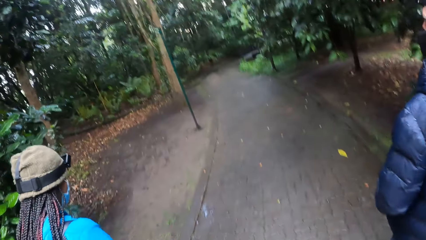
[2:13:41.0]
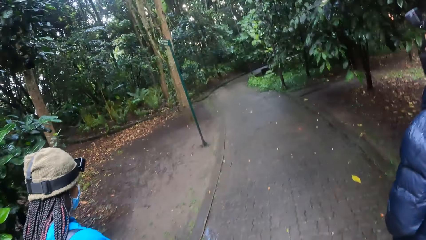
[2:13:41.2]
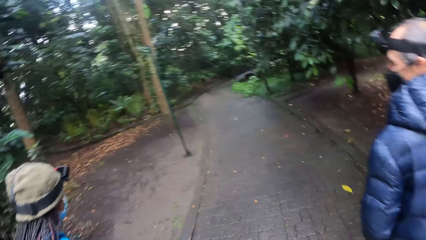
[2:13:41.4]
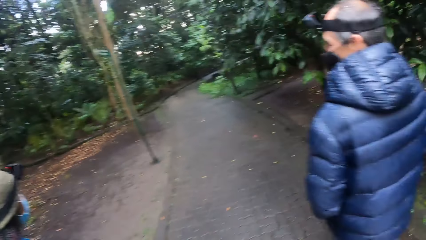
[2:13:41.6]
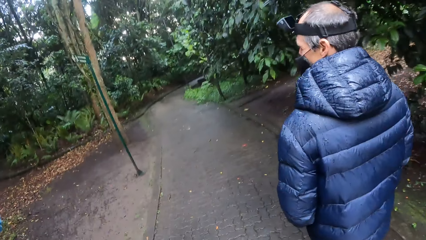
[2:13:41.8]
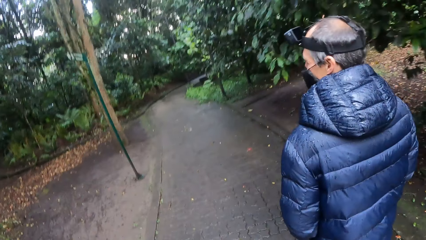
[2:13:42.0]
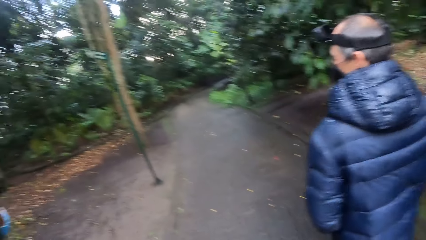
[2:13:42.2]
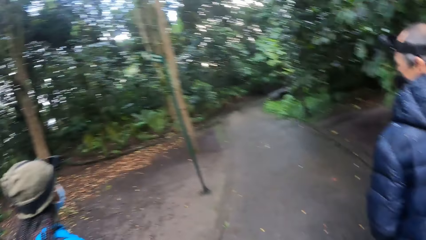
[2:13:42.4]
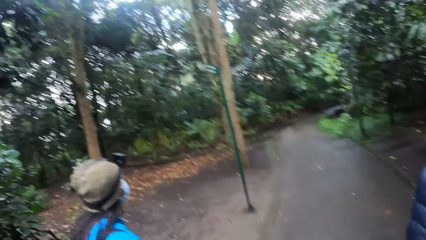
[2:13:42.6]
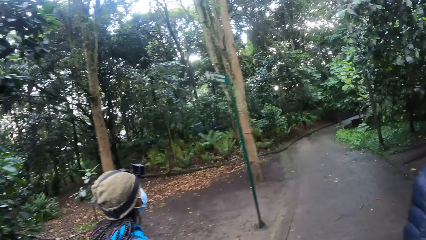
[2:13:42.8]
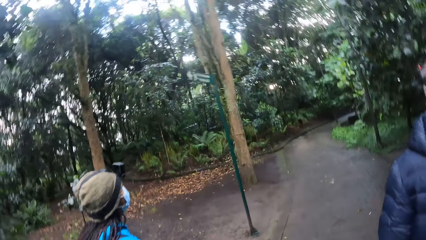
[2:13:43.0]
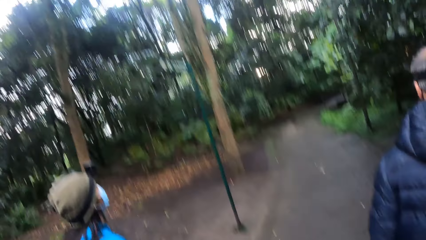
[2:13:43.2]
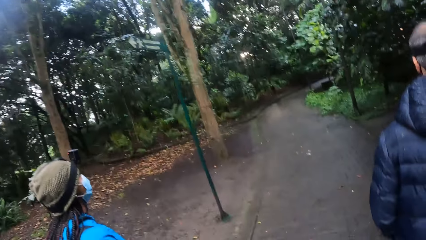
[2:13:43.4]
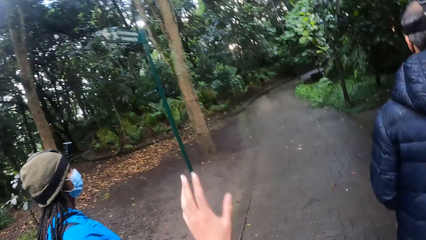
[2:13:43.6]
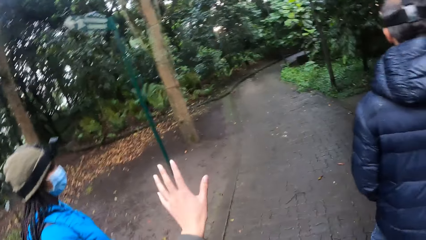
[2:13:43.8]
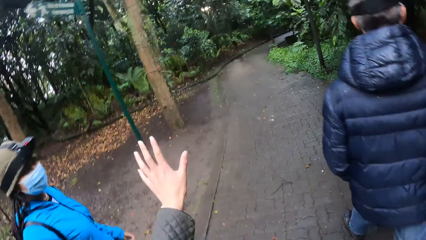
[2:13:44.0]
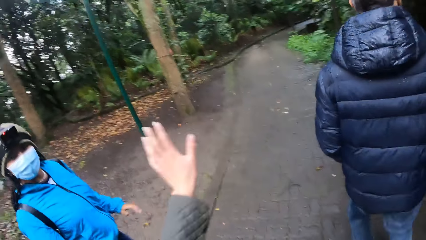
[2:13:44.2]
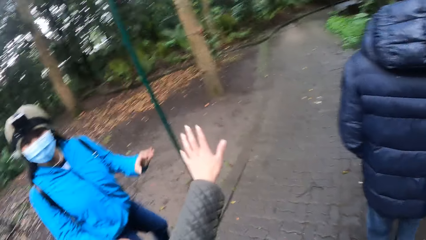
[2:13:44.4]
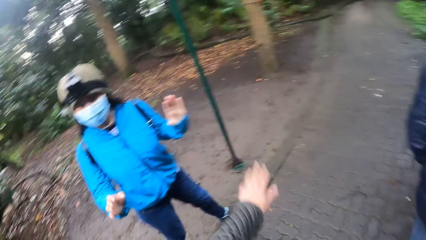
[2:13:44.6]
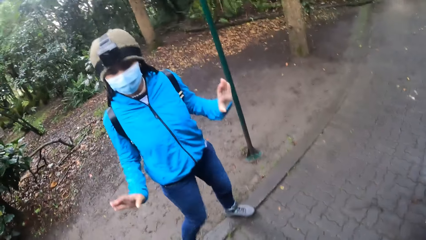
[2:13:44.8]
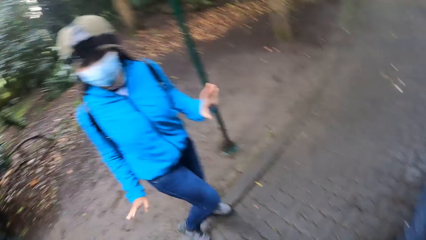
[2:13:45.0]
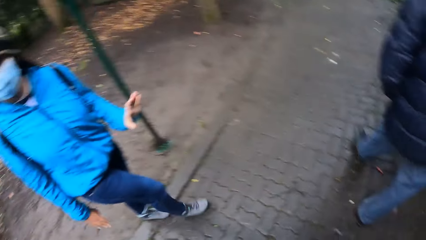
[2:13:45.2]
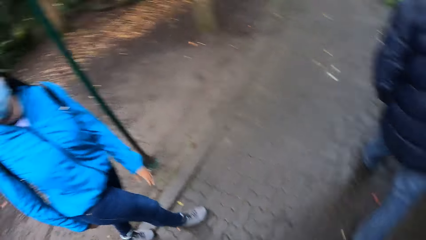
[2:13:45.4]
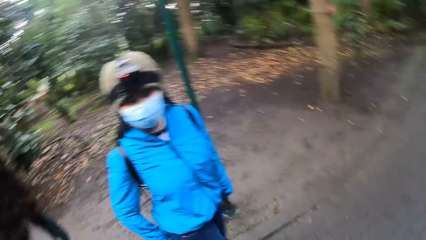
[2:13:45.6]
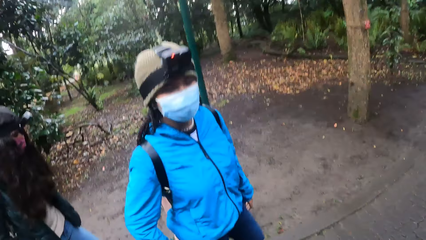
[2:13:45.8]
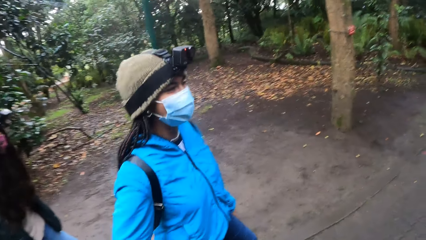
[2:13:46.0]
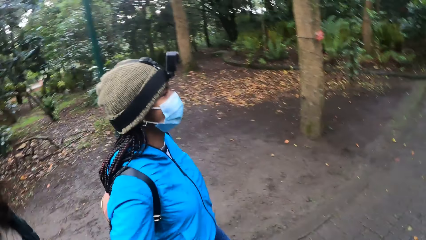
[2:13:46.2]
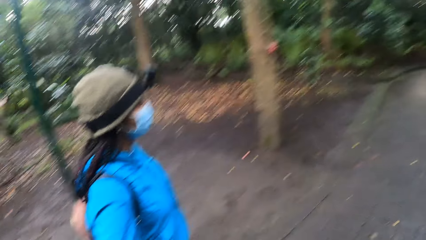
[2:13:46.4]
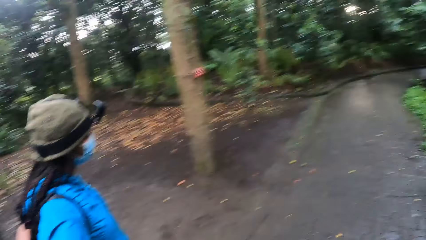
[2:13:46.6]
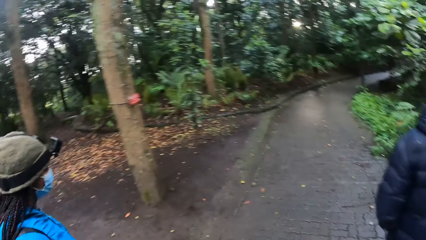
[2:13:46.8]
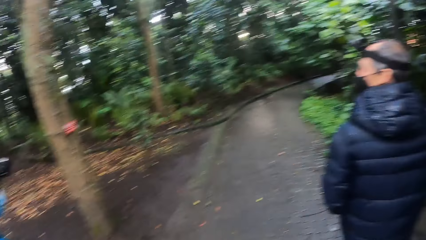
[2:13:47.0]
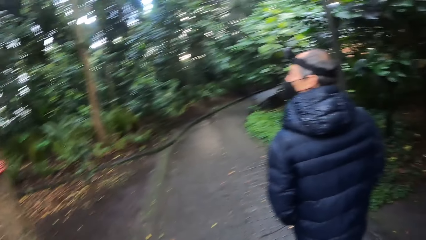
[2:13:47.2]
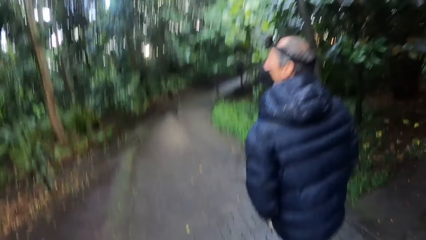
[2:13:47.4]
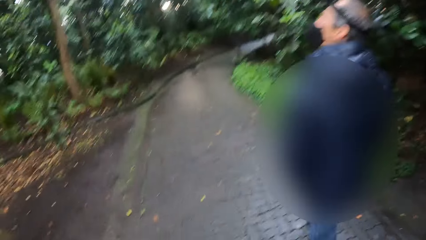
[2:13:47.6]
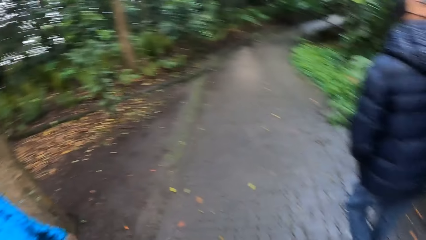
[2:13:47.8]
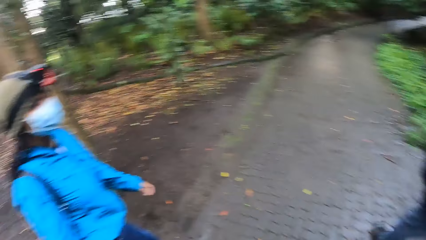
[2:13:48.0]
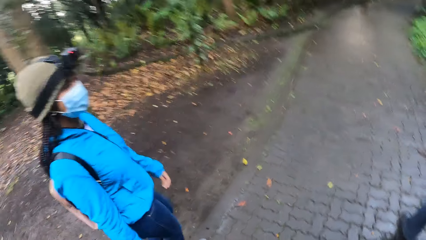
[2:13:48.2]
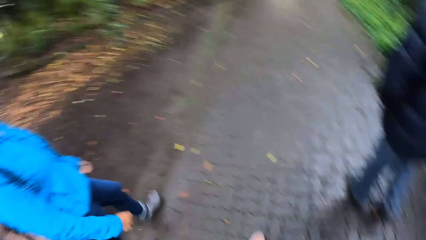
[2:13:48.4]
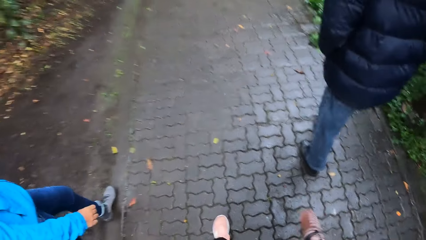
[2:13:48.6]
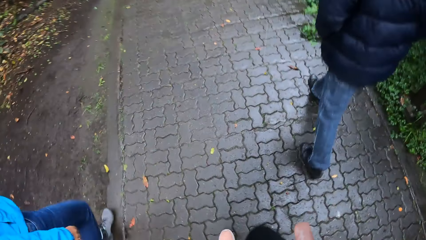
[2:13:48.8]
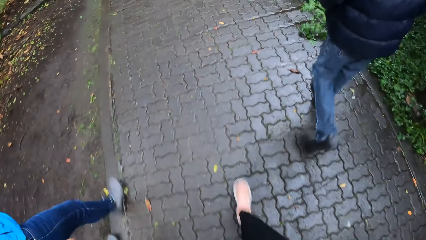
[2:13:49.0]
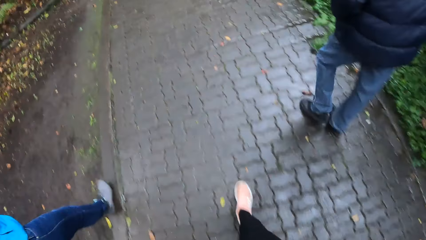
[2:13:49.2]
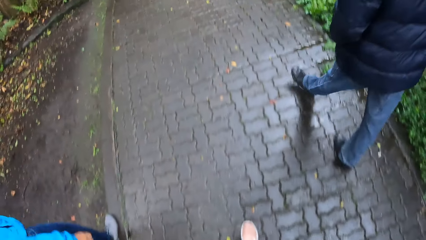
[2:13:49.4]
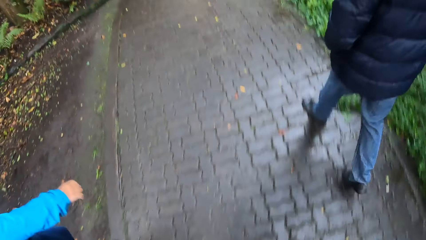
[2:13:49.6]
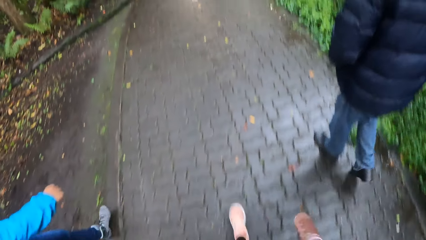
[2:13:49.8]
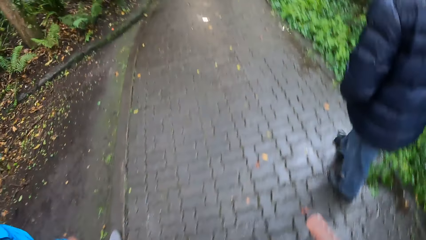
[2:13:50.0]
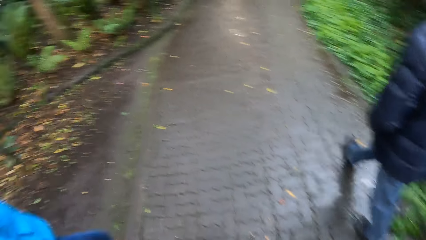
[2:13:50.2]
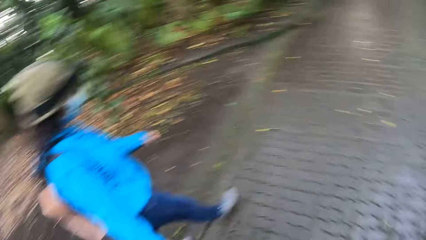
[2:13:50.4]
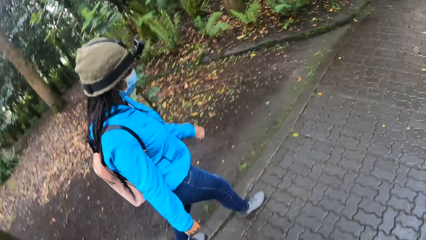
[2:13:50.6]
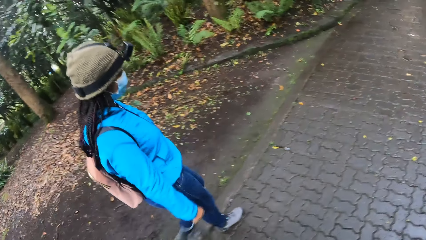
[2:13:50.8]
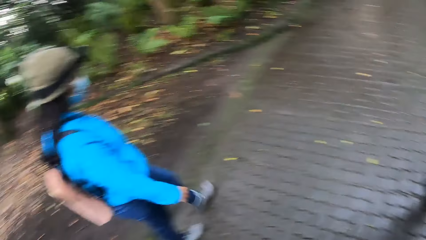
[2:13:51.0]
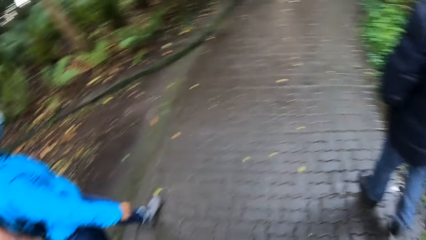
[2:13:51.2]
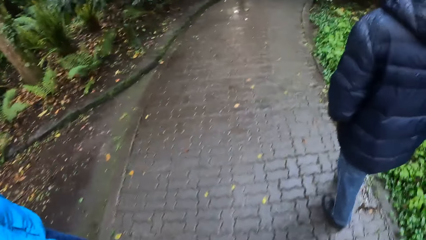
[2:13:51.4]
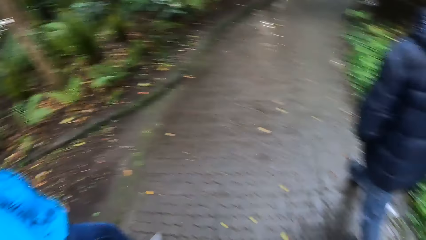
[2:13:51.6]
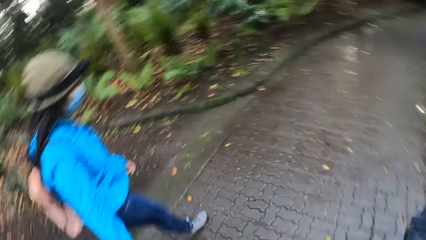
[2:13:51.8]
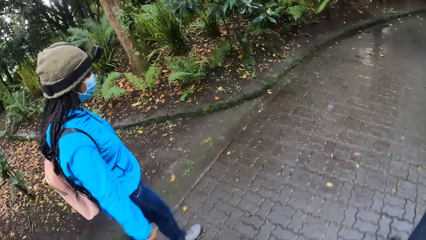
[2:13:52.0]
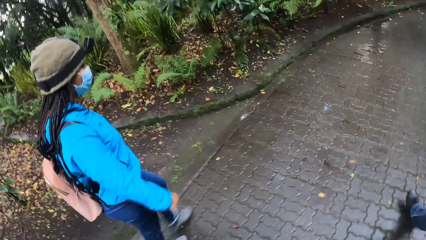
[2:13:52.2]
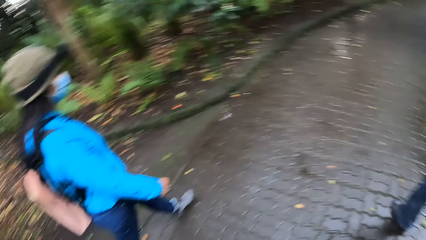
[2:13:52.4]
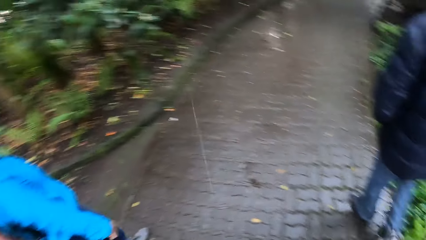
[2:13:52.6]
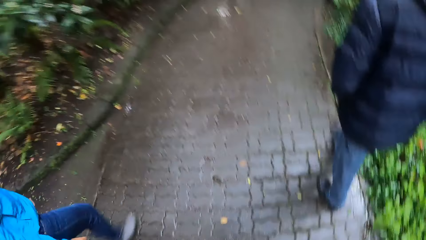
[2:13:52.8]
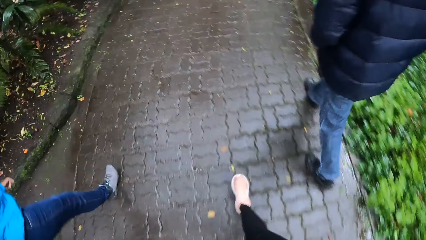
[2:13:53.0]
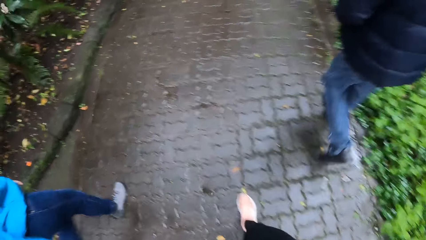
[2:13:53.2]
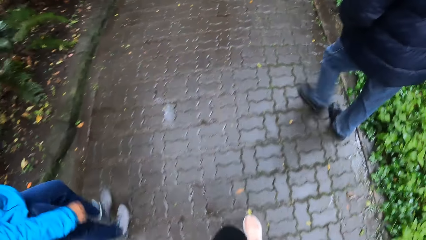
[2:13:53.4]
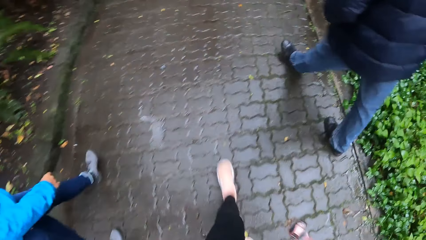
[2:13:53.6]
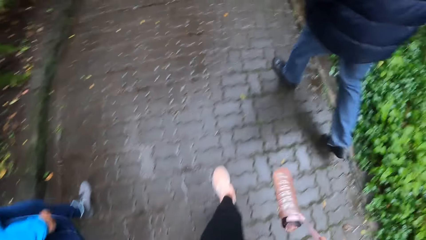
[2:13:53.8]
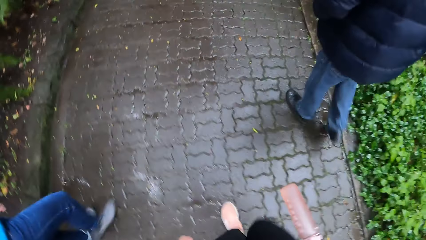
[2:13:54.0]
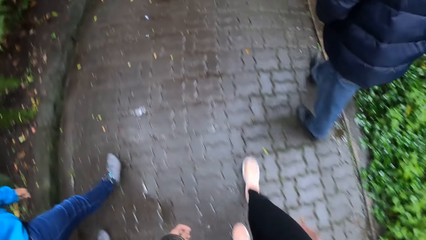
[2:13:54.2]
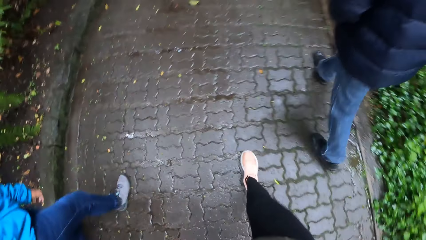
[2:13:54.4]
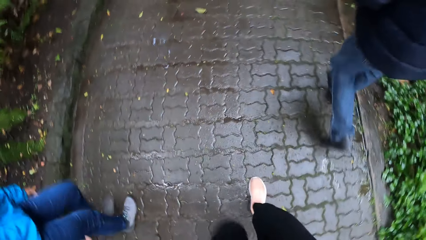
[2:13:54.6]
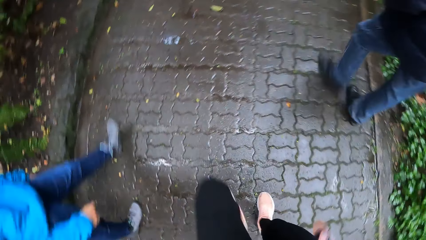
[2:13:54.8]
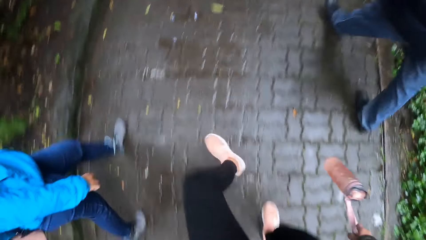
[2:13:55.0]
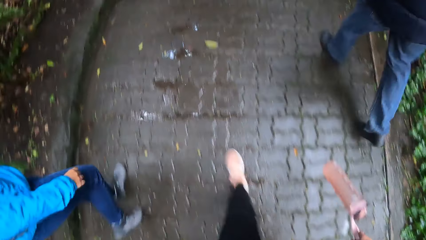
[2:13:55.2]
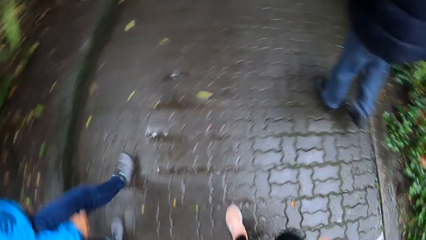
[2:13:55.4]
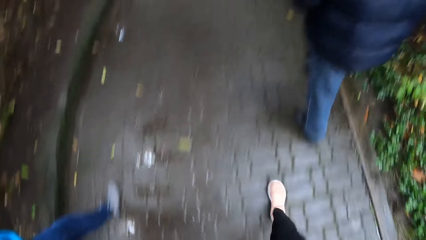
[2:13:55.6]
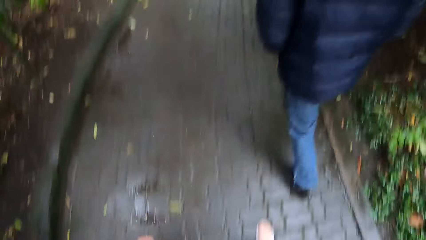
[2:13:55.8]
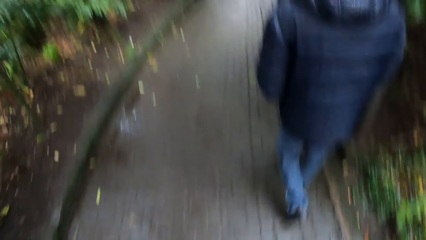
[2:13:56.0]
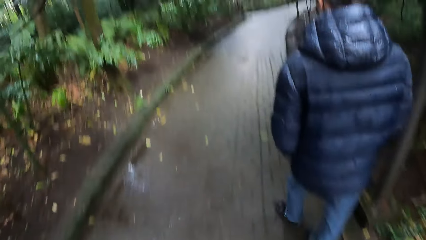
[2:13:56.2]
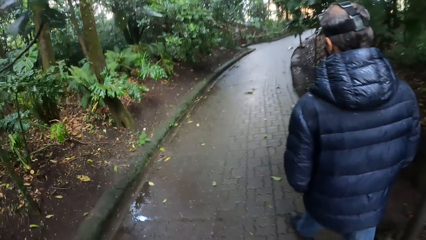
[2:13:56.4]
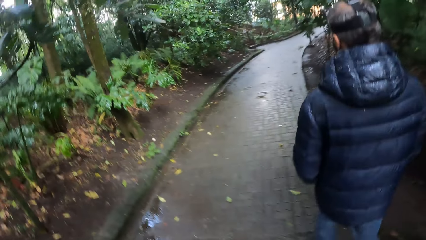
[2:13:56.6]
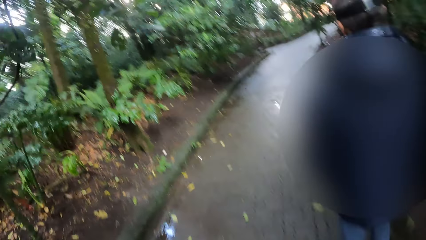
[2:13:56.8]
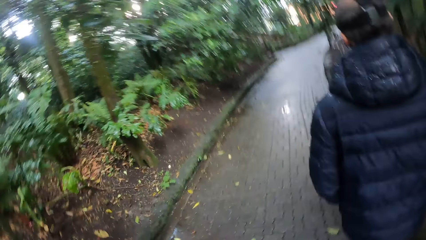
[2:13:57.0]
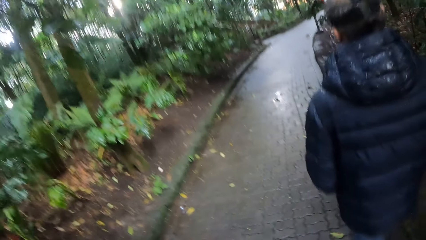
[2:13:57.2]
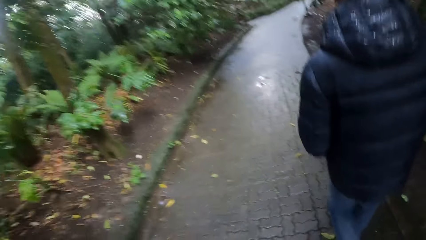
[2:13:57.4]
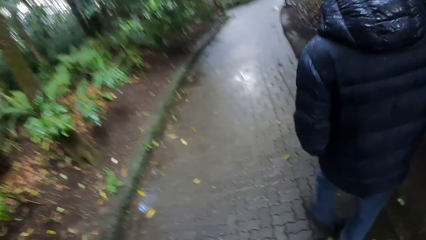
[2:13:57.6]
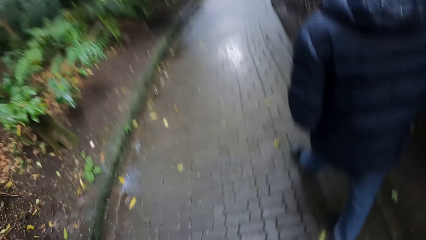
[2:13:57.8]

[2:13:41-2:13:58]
The camera wearer raises their left hand.
